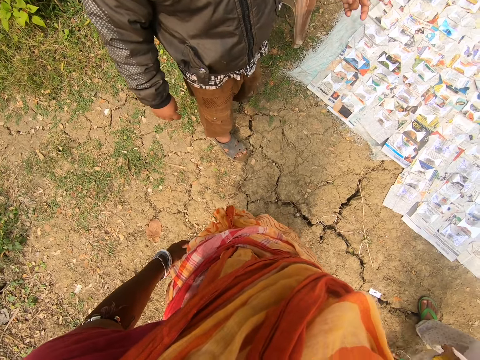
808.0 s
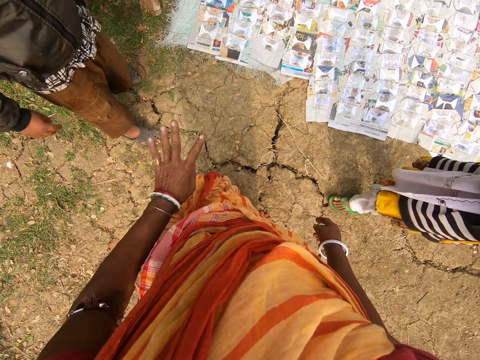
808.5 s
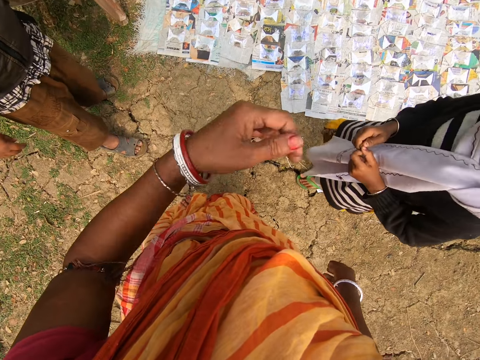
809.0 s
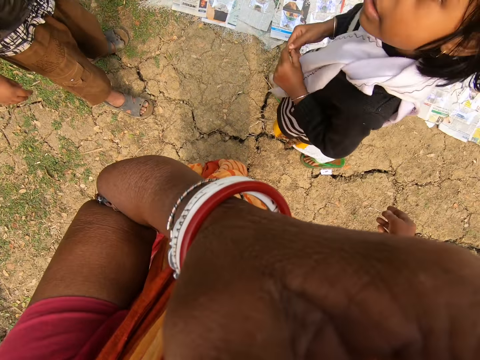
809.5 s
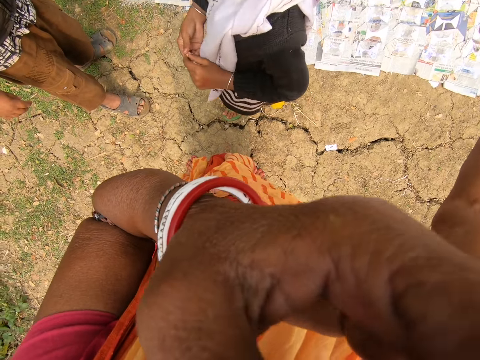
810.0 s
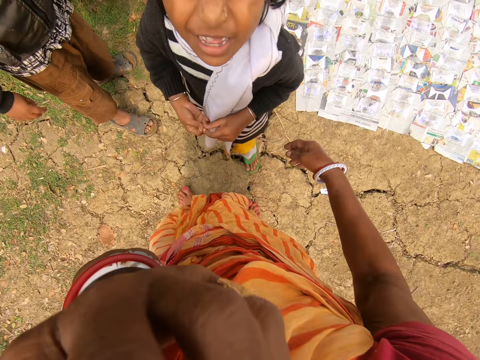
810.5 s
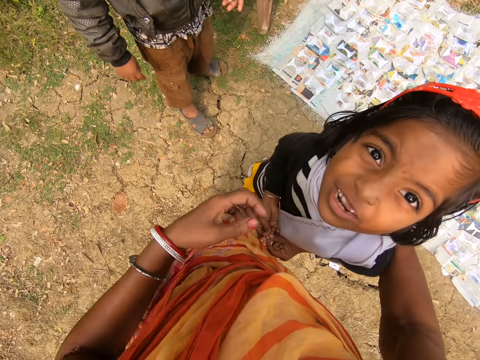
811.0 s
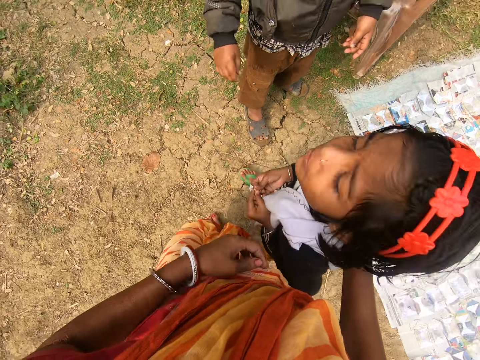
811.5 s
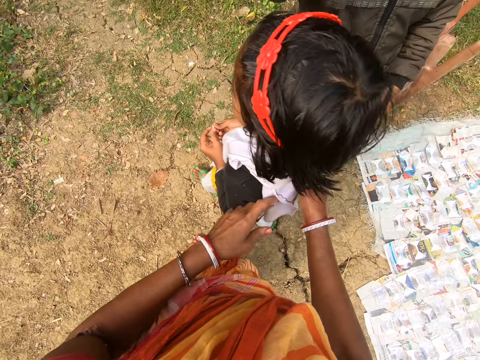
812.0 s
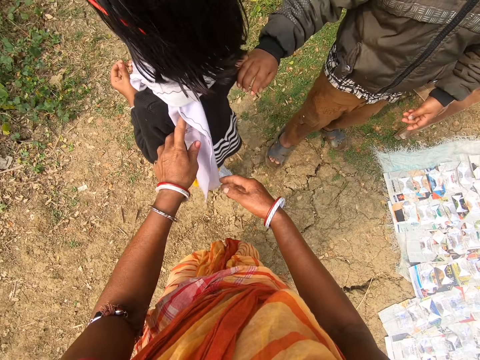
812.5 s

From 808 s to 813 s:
The camera wearer converses with a person and another person. She touches her face with her left hand.

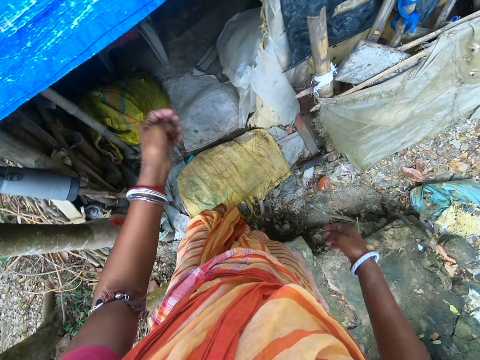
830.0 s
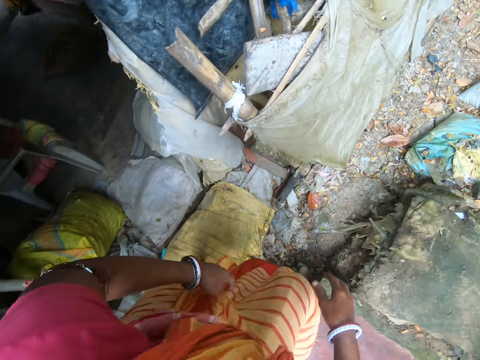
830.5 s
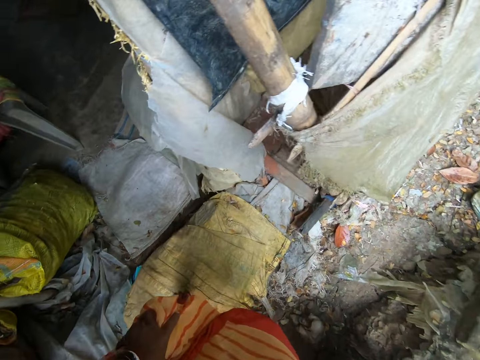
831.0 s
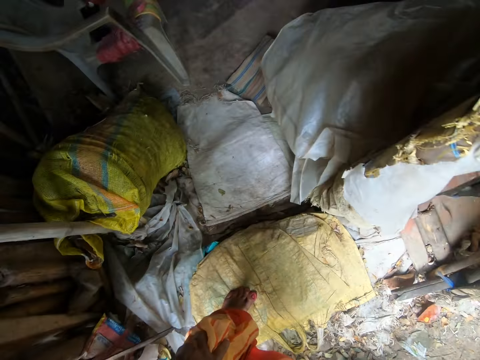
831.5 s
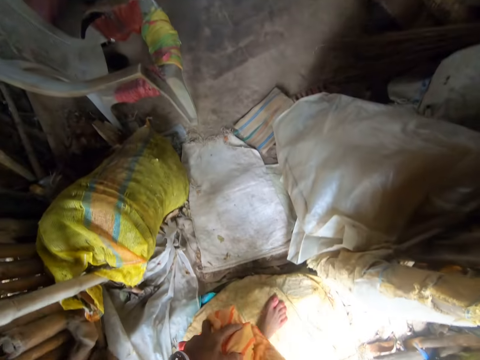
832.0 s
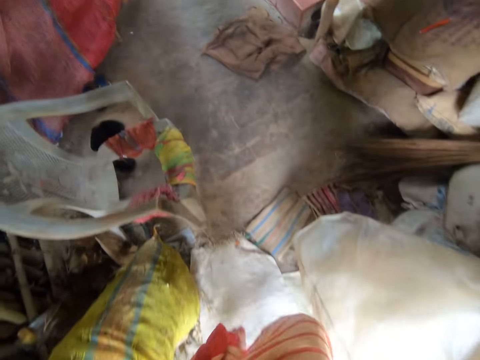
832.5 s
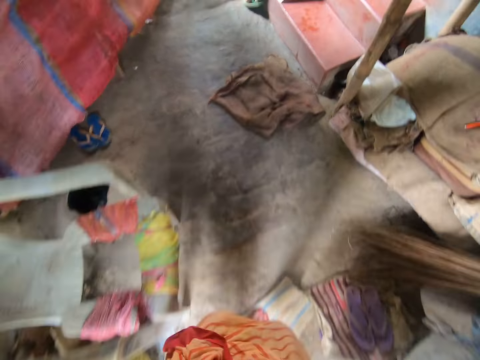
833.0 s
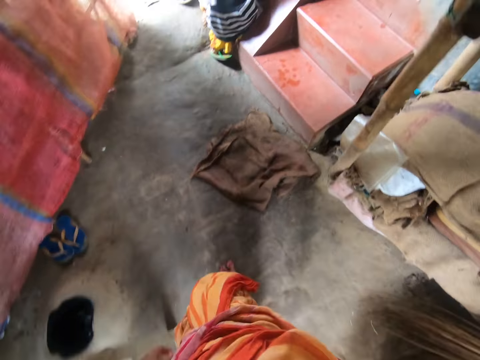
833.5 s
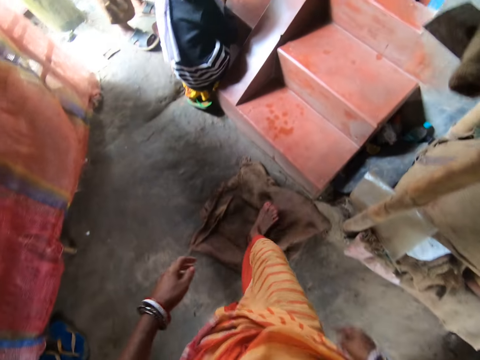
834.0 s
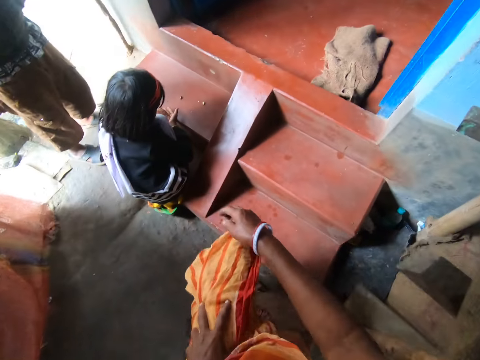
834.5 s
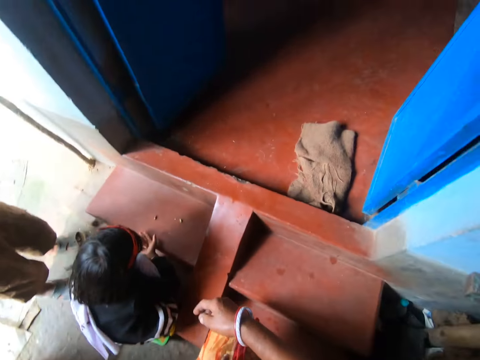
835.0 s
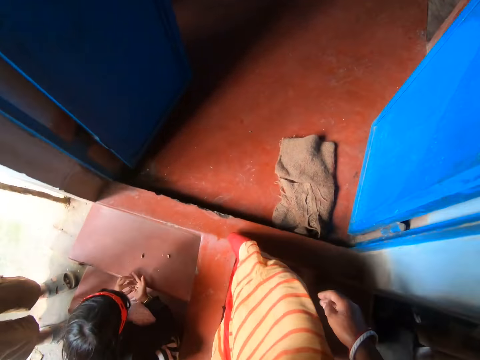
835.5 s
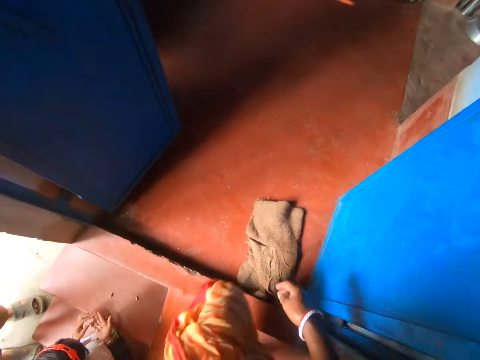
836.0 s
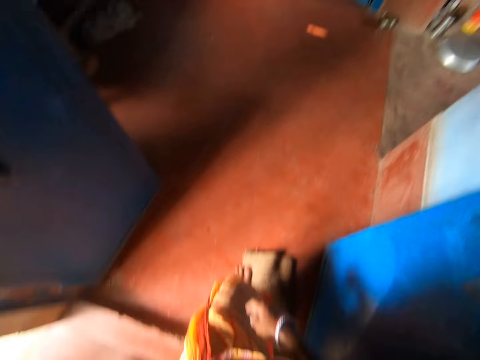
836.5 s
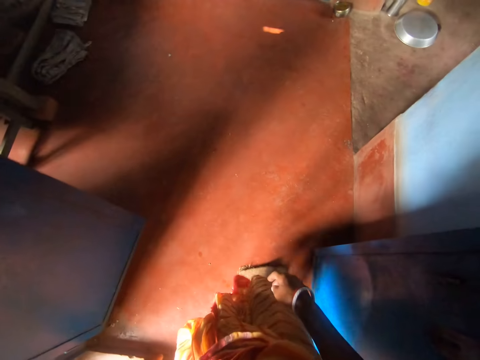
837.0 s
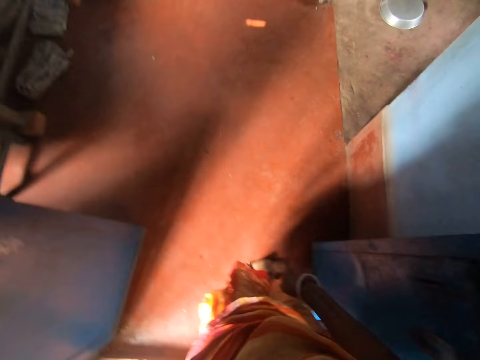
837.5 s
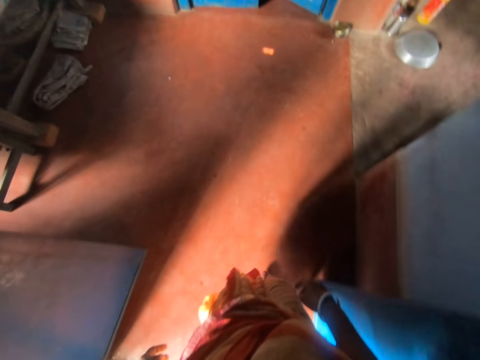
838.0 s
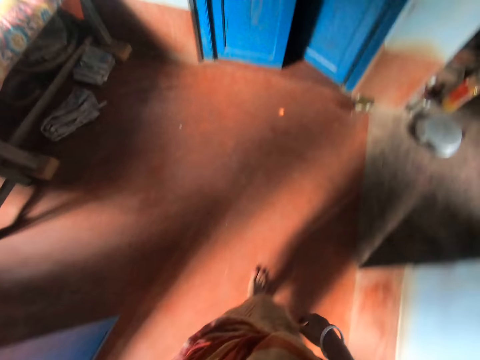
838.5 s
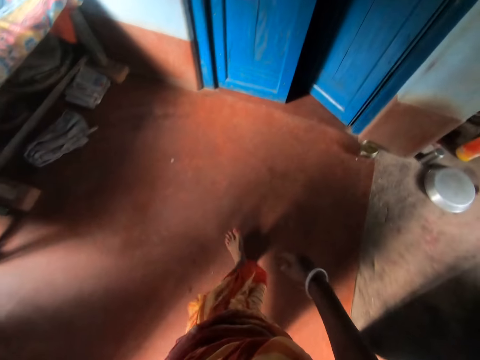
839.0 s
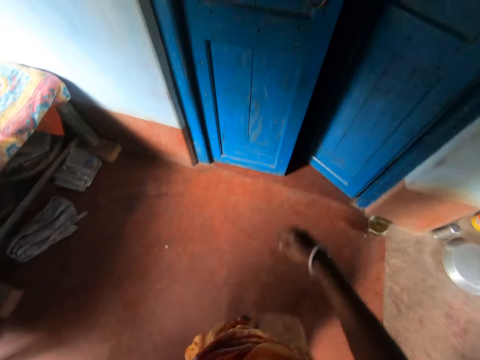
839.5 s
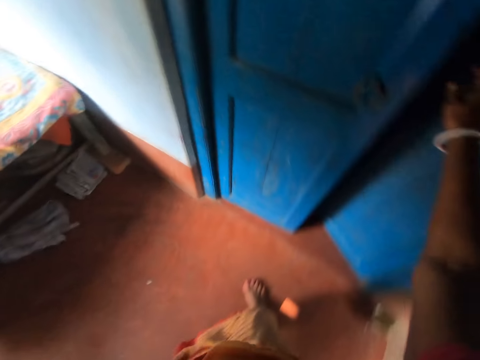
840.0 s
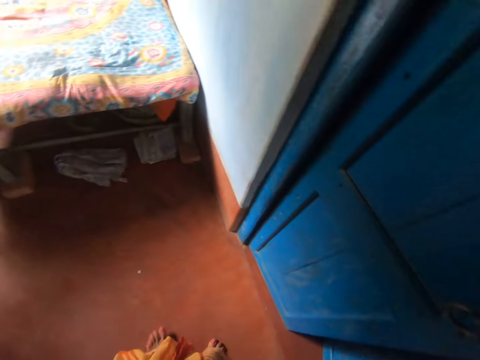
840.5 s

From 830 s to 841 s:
The camera wearer enters the shed. The girl plays with some seeds in her hands. The camera wearer walks up the stairs.

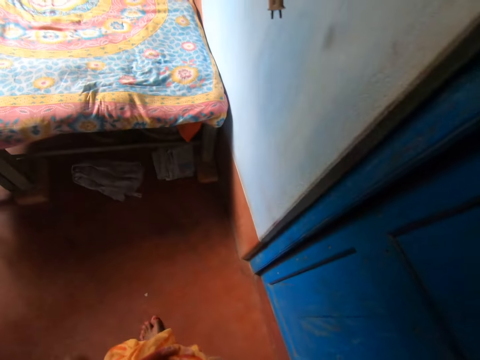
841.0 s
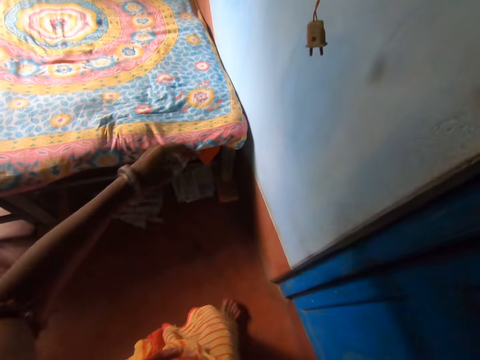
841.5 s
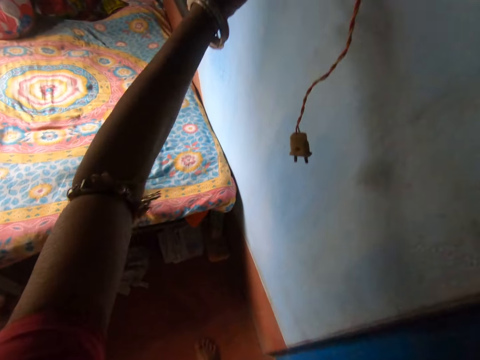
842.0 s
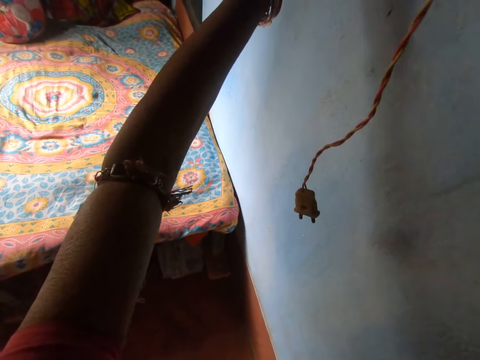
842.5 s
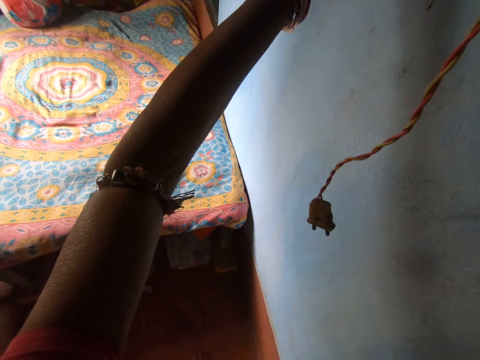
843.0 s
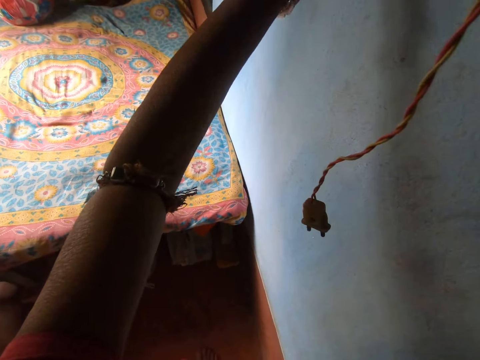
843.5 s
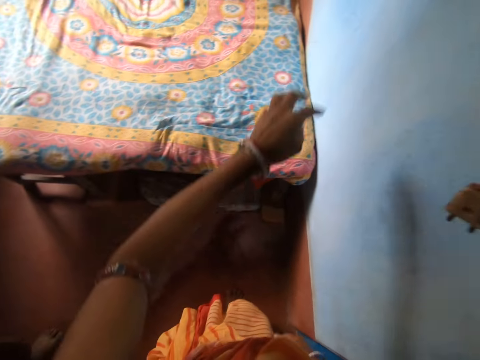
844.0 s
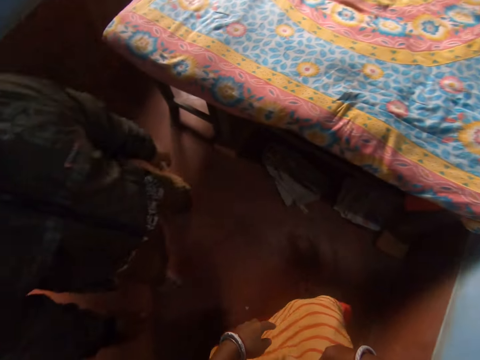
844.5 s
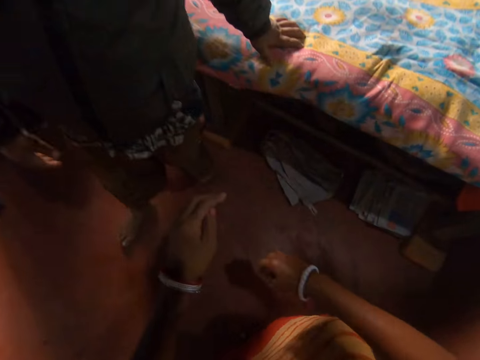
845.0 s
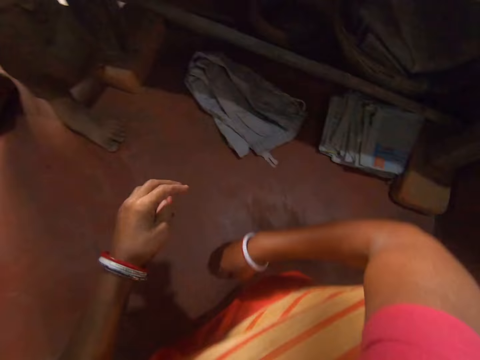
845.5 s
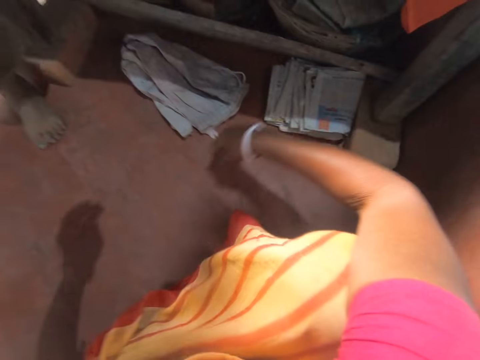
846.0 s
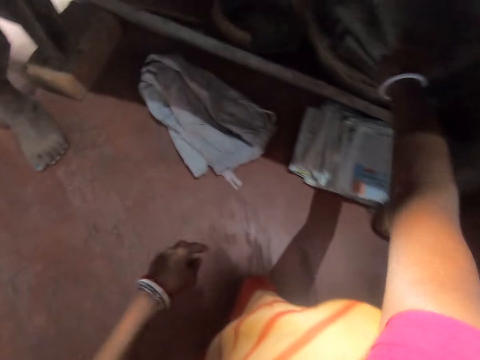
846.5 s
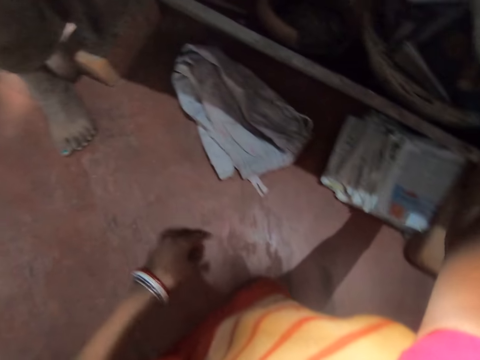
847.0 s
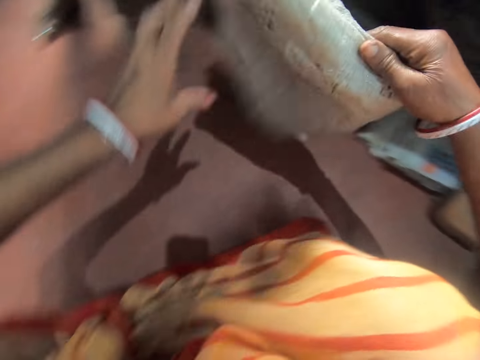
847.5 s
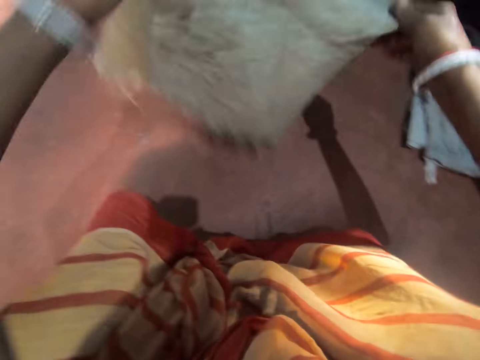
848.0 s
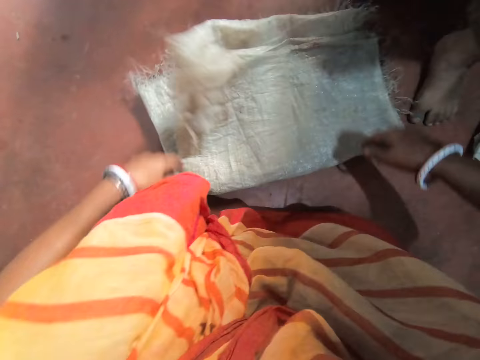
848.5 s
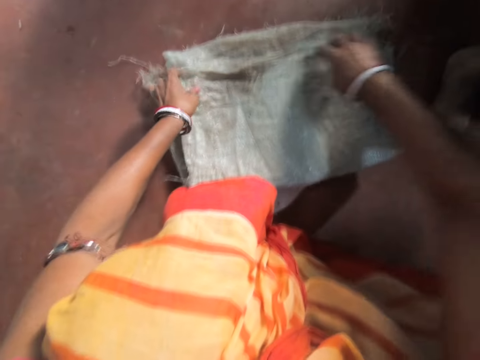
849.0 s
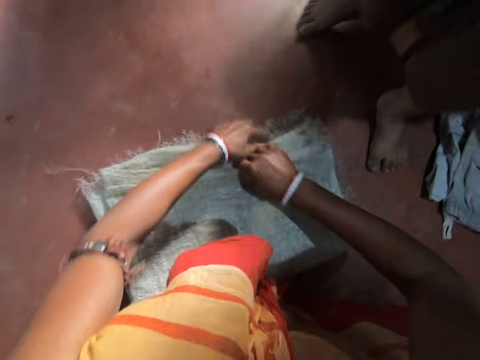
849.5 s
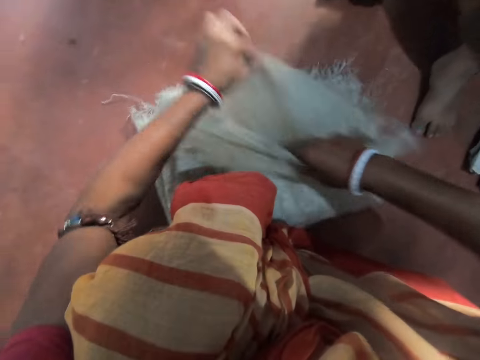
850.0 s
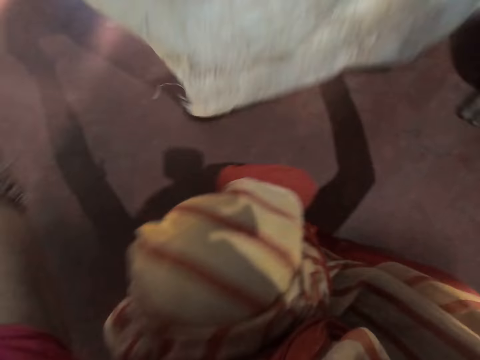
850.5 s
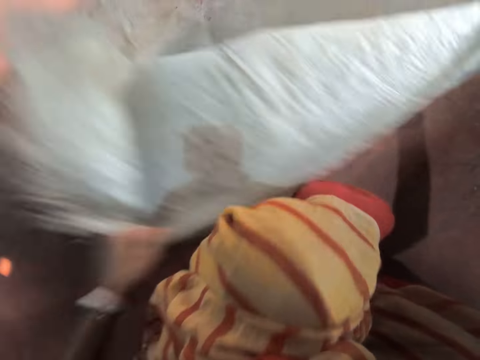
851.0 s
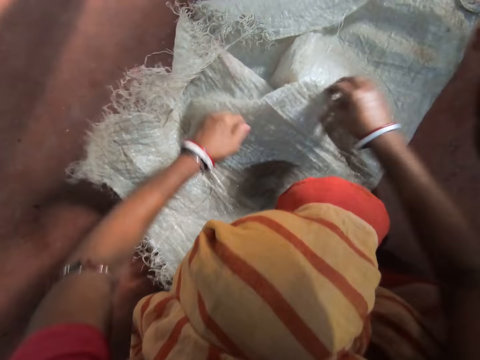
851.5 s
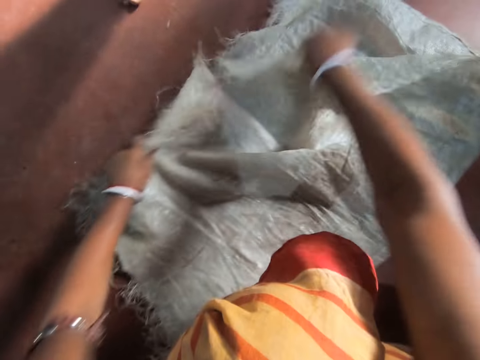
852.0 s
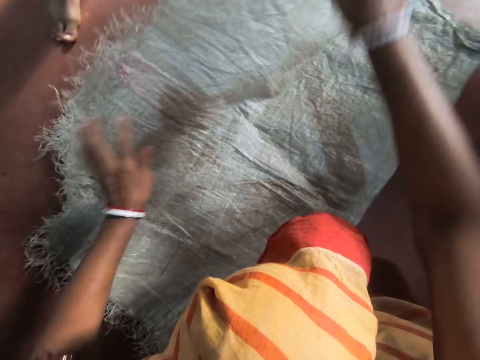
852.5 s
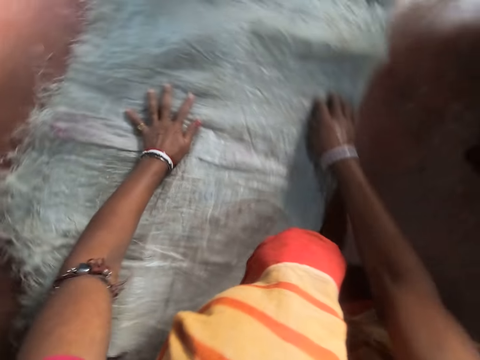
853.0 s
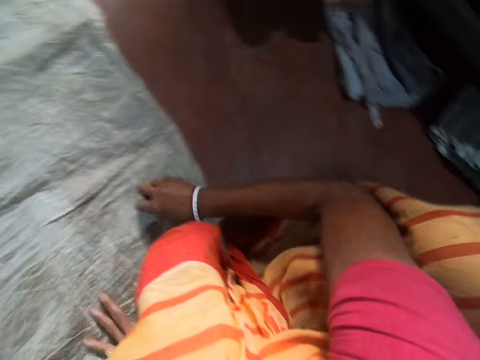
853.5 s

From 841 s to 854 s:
The camera wearer presses a switch on the wall with her left hand. She picks a sack from a basket under a bed with her right hand. She unfolds the sack on the ground with her hands.
